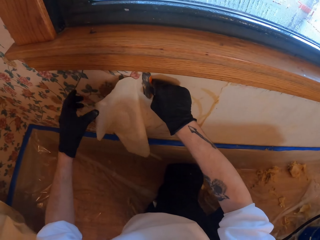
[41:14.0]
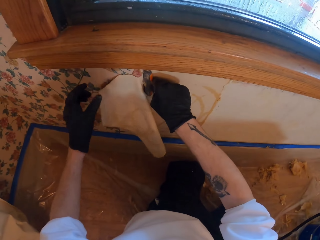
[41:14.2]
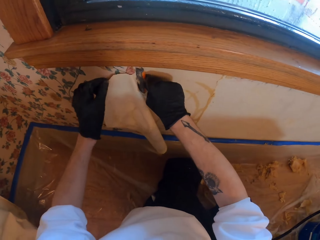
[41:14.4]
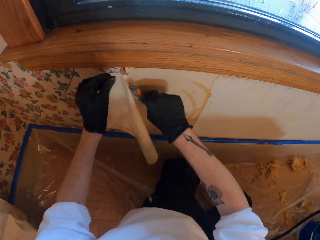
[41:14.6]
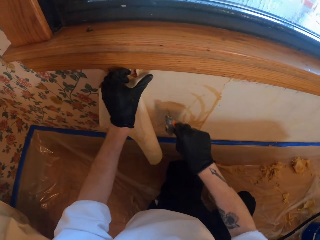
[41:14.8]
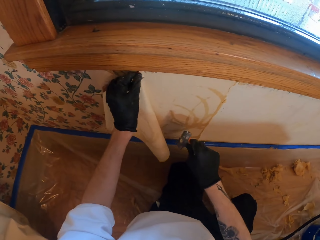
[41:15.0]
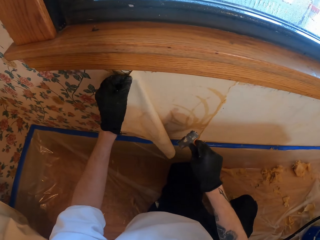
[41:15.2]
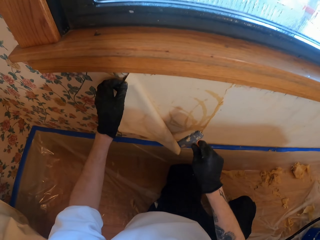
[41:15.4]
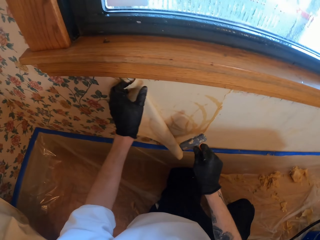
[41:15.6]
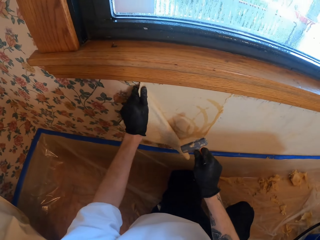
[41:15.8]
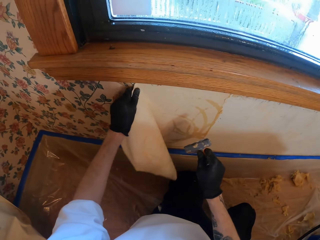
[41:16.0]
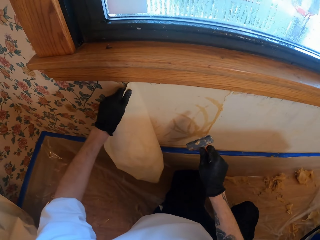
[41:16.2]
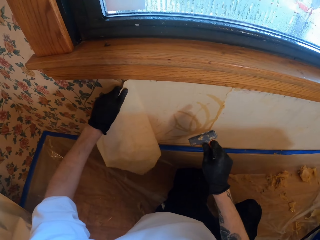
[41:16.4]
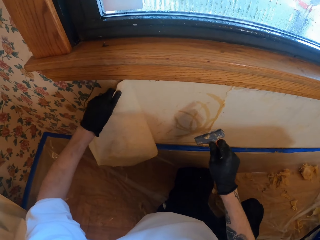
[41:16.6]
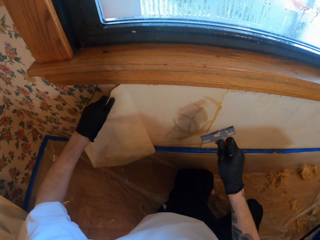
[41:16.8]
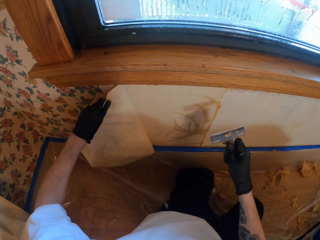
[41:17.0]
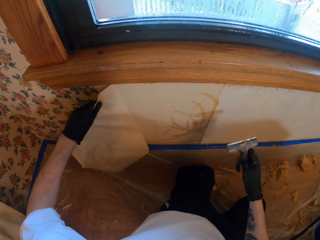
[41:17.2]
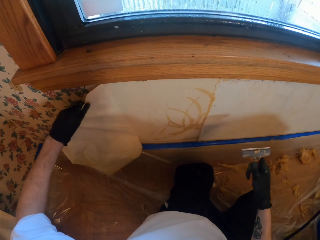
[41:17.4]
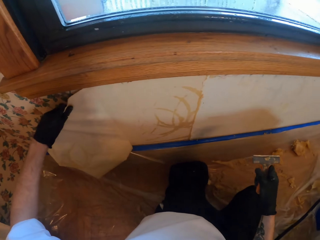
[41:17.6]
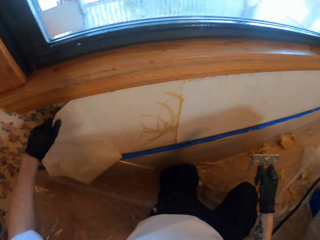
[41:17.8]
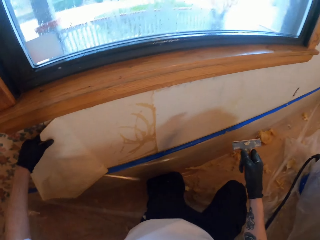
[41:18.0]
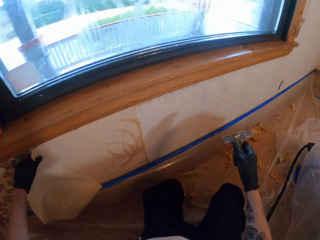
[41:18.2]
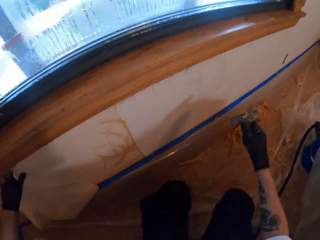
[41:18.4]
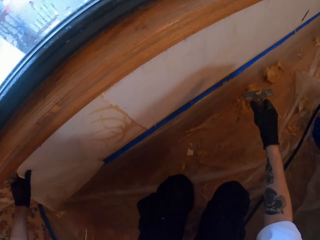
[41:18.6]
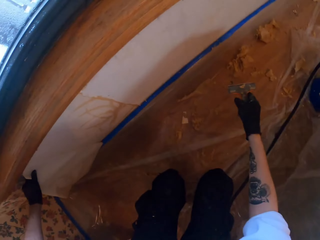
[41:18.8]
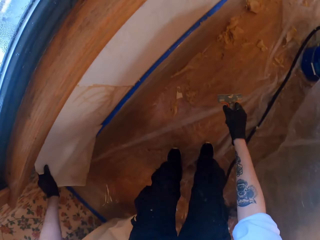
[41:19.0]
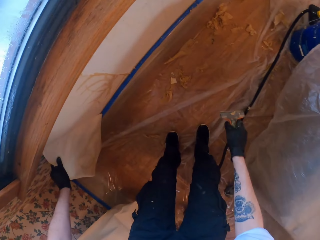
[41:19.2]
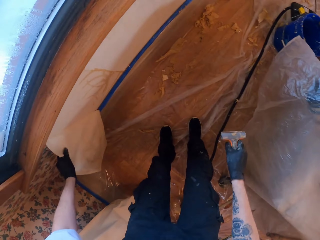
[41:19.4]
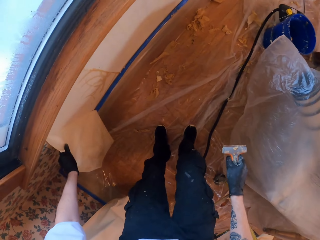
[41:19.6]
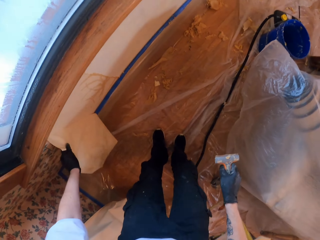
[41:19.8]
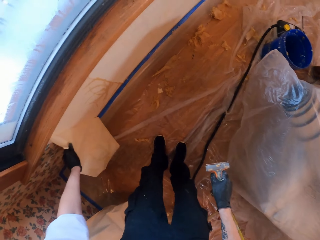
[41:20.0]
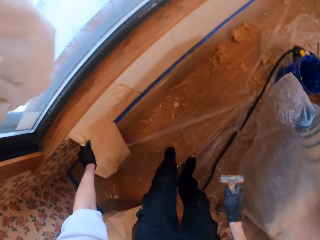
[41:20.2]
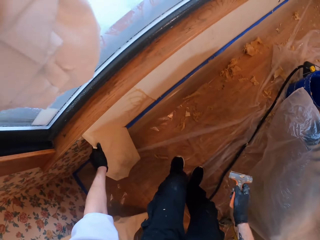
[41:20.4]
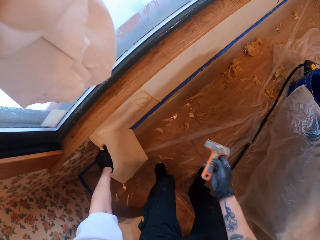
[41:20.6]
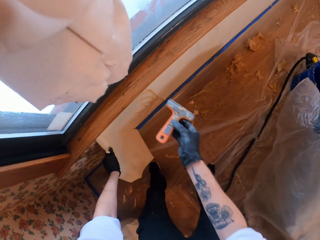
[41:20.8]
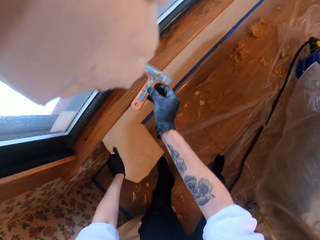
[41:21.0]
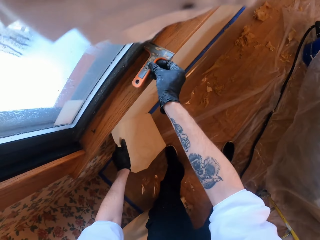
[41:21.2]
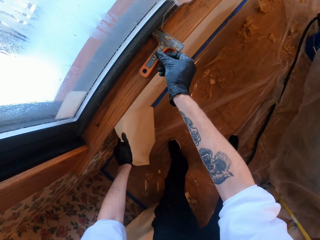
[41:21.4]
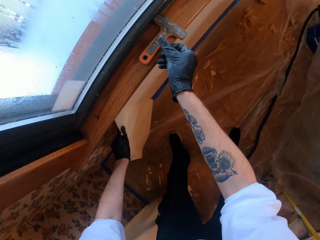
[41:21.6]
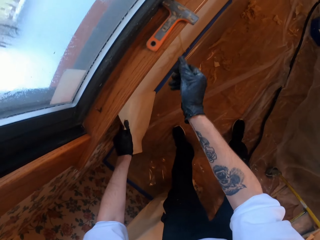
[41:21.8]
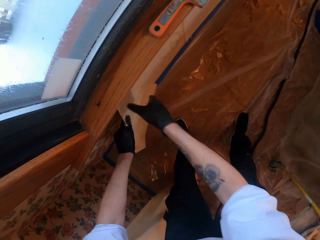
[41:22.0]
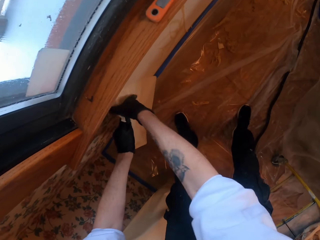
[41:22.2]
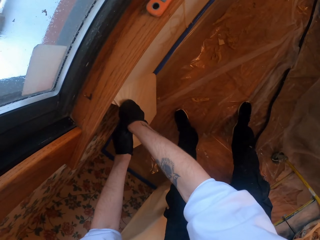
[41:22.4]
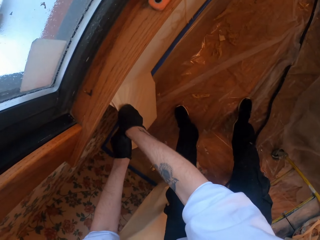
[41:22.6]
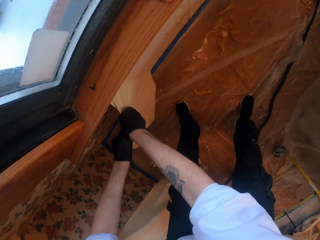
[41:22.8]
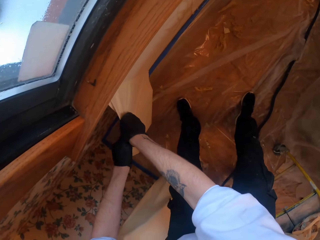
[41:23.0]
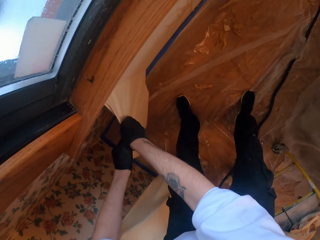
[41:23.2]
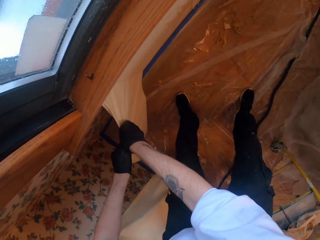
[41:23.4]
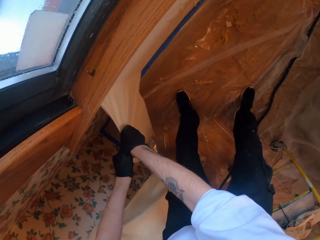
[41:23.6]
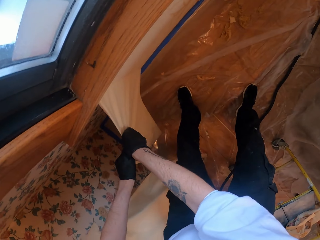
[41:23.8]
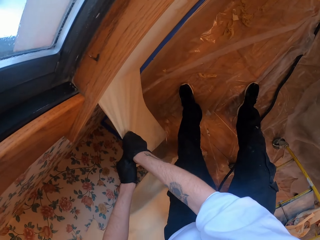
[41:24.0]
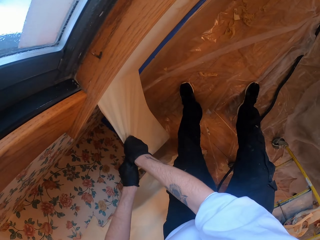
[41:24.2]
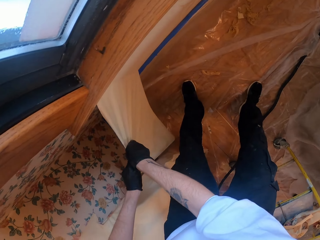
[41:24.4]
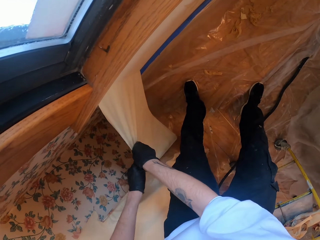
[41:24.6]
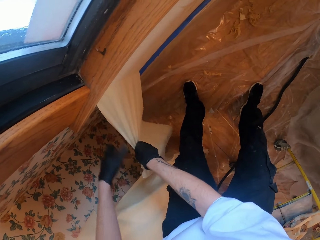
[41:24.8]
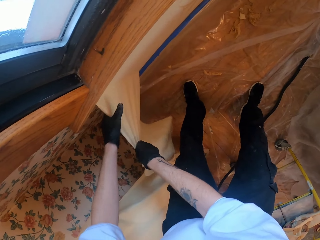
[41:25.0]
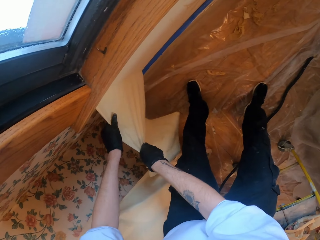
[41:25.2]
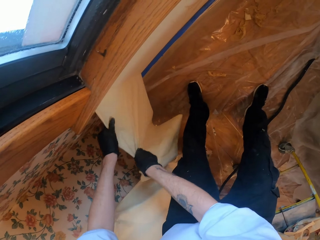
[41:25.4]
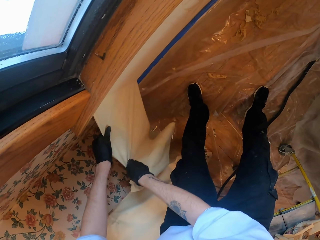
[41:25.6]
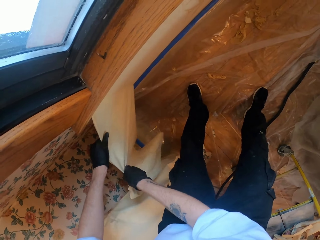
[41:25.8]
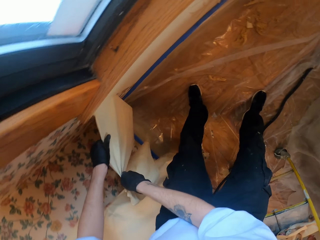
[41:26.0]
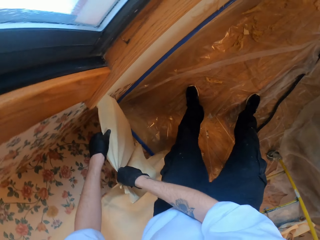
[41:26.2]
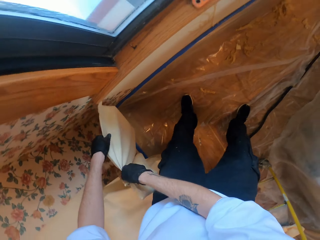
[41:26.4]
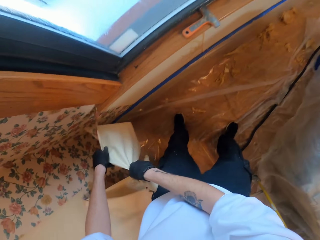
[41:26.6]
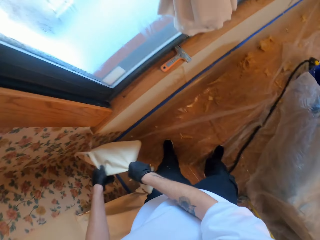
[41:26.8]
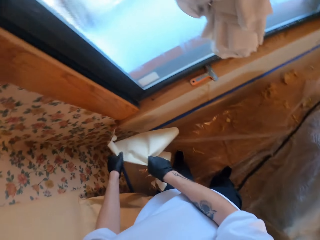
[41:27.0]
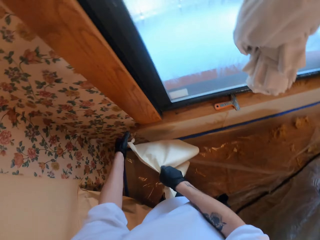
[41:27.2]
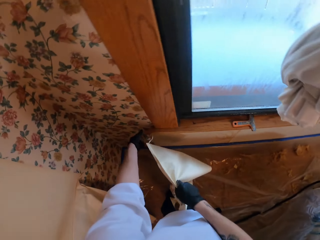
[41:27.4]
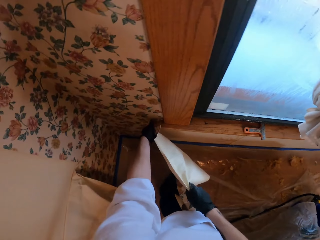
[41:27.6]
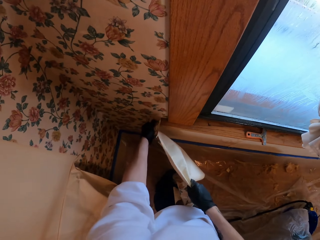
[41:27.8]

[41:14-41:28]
The camera wearer peels off a wallpaper. They hold the scratcher with the right hand. They put down the glue remover. They hold the paper with both hands.

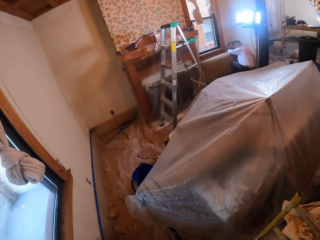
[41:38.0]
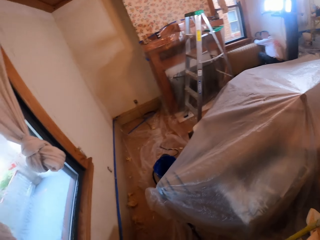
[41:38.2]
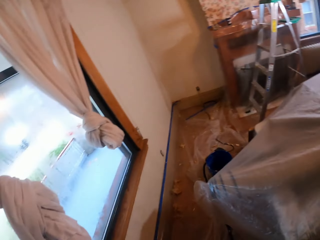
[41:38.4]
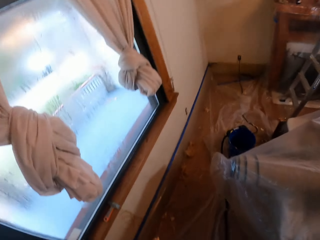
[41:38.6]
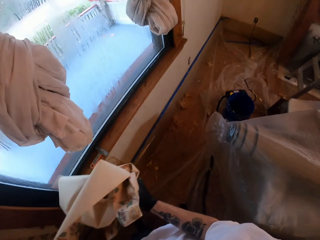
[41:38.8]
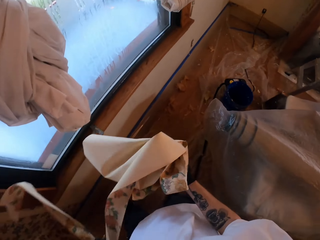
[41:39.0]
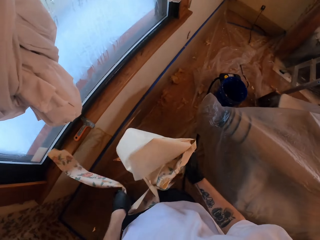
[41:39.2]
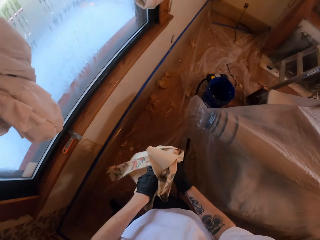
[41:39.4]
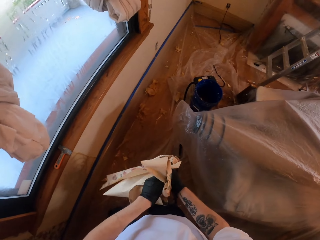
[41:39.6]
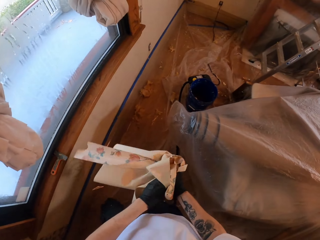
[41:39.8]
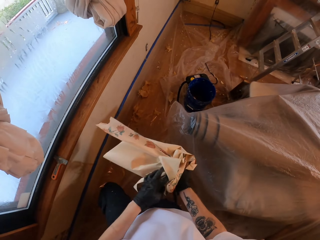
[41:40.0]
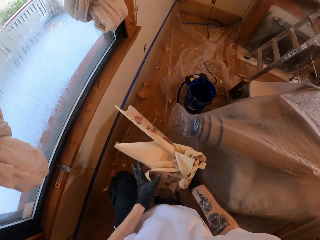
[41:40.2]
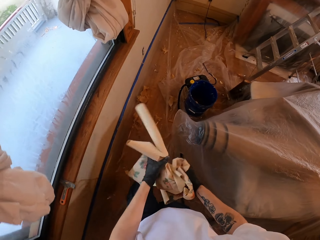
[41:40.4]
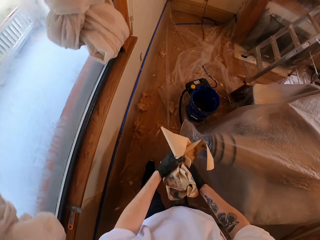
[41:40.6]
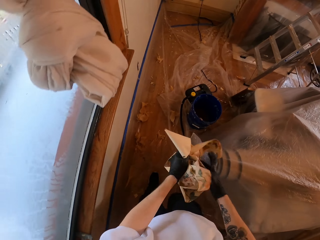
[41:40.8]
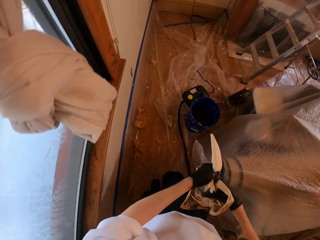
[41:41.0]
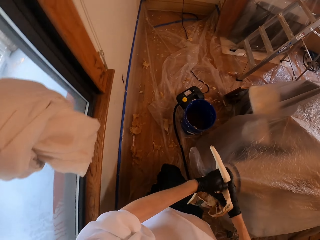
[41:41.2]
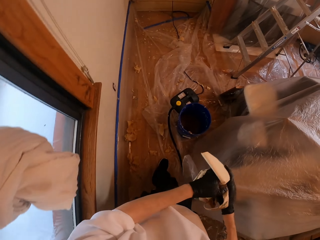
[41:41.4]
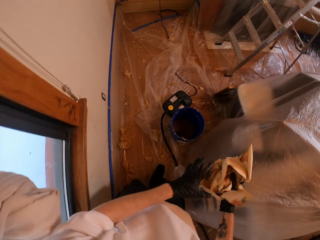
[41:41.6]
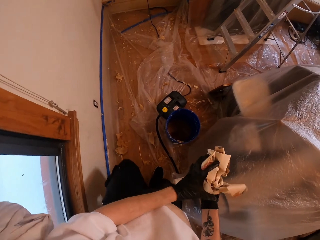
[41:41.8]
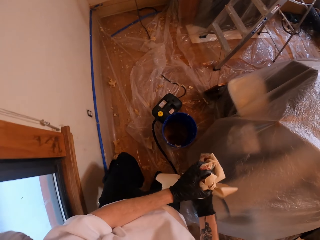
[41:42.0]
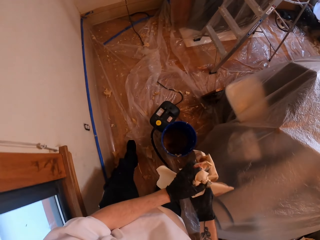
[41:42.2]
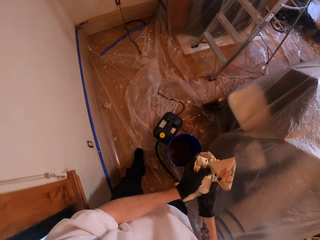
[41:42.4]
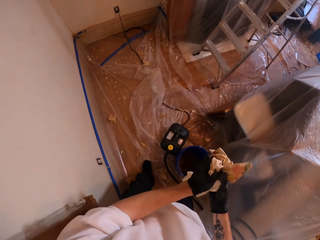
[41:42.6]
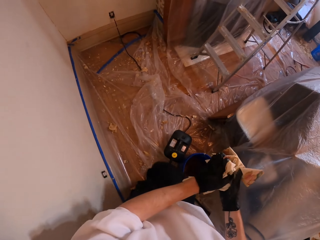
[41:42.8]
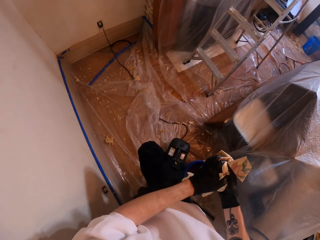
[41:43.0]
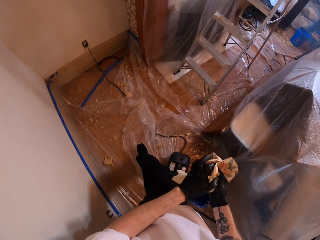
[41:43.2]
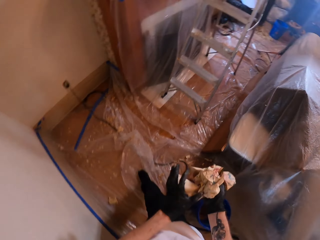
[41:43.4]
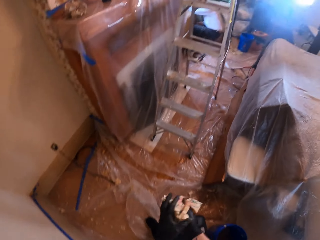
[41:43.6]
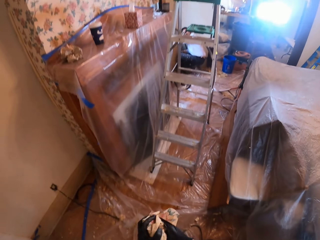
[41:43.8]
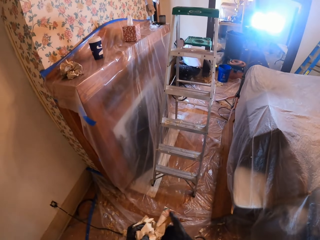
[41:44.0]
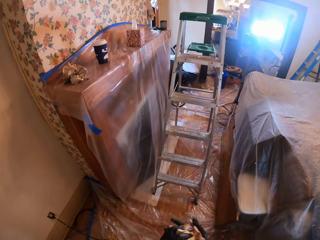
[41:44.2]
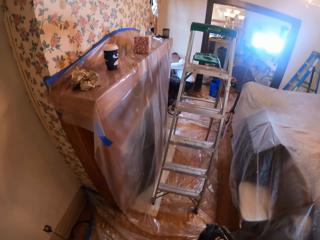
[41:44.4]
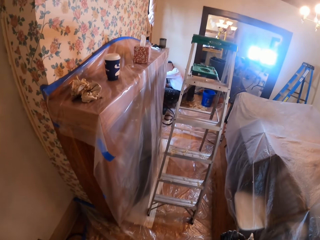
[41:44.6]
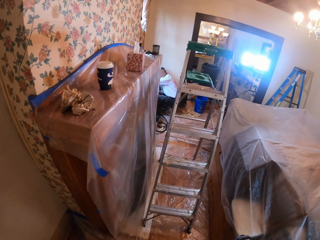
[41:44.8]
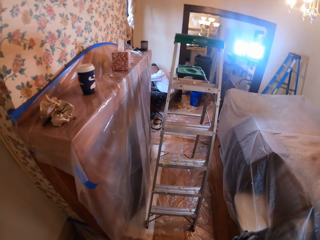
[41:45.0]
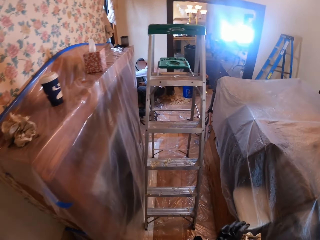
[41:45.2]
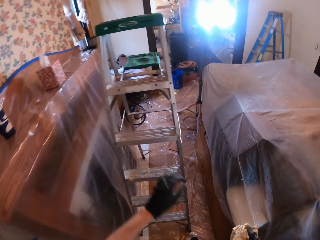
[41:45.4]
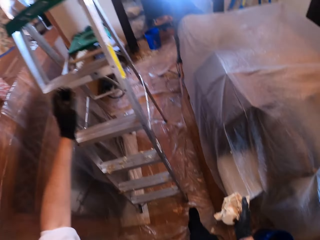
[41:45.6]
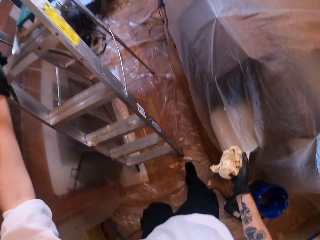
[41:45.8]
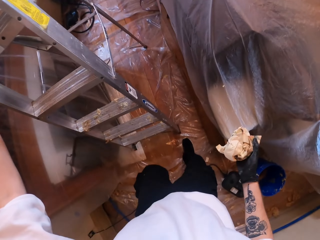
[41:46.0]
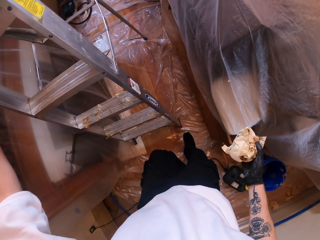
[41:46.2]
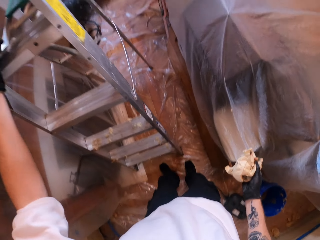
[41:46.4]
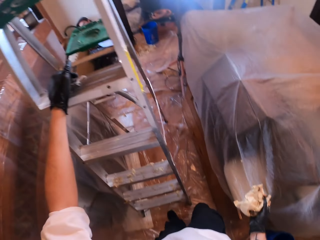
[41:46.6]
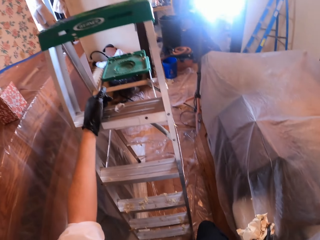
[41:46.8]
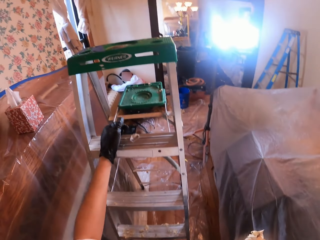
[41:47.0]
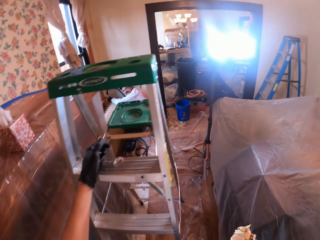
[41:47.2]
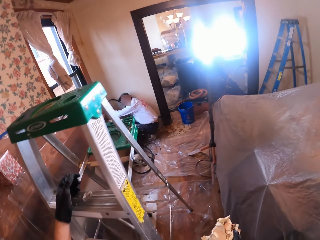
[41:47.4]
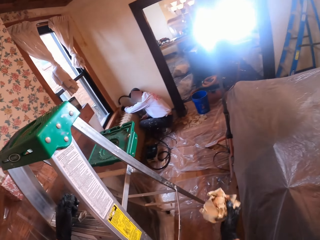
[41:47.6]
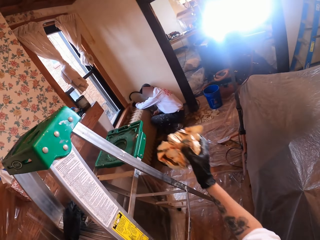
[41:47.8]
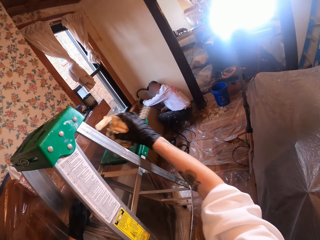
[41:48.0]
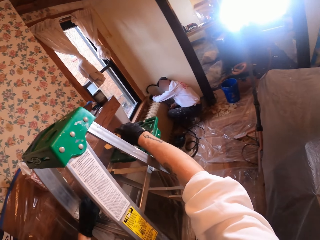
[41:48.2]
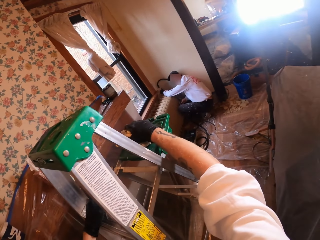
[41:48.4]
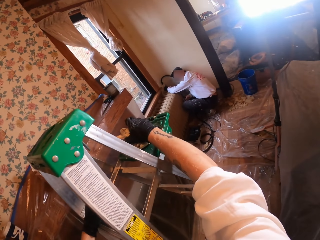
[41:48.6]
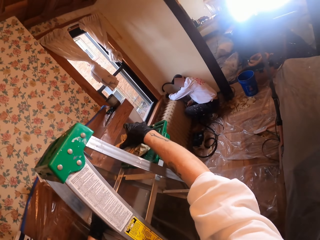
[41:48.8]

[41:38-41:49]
The camera wearer folds the wallpaper. They hold the ladder. They place the wallpaper on the ladder.
